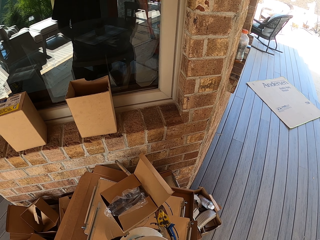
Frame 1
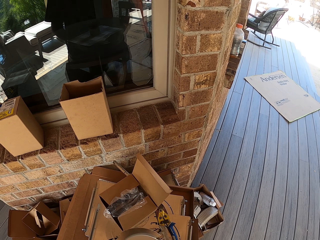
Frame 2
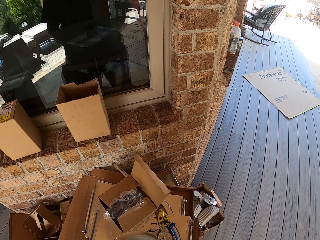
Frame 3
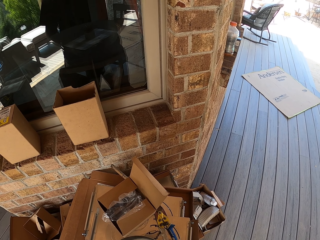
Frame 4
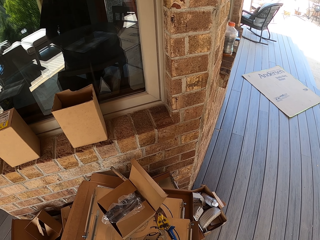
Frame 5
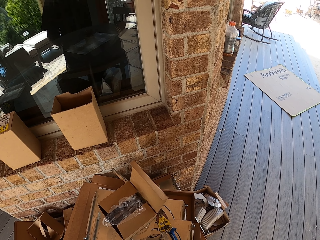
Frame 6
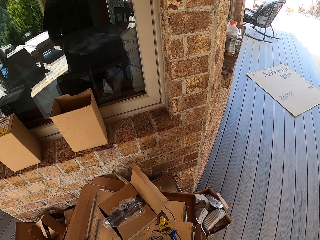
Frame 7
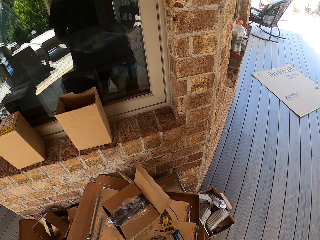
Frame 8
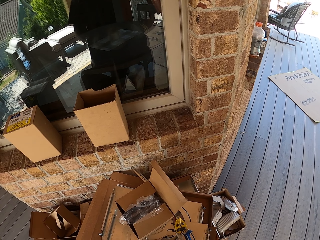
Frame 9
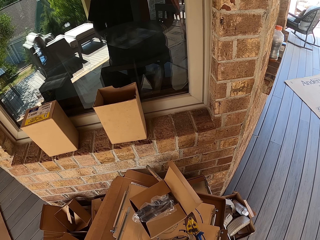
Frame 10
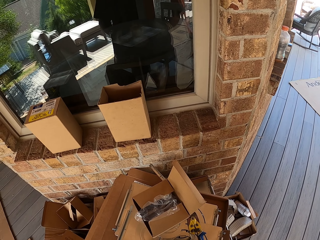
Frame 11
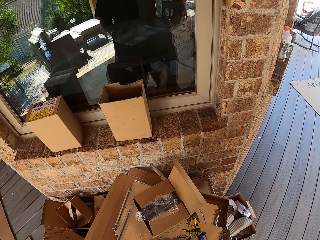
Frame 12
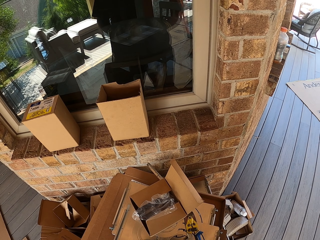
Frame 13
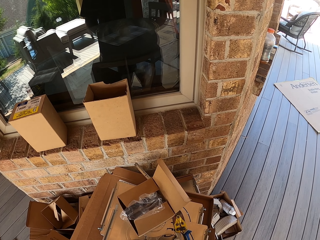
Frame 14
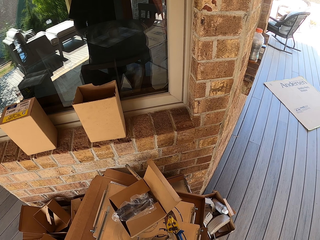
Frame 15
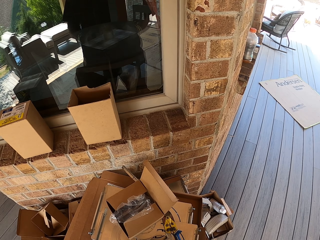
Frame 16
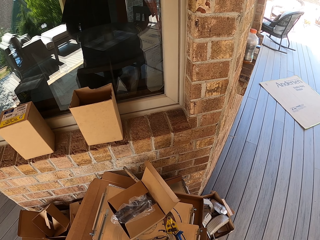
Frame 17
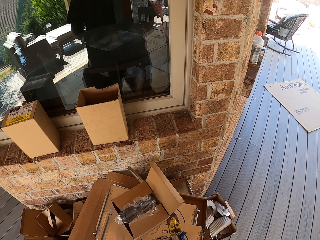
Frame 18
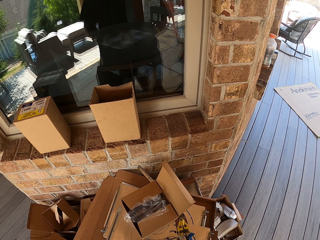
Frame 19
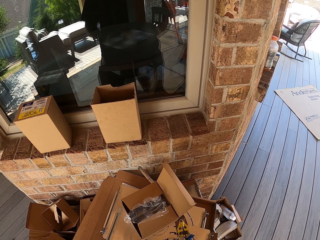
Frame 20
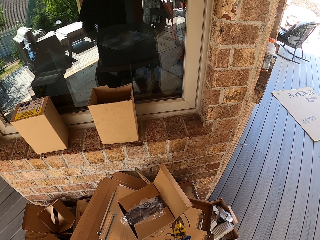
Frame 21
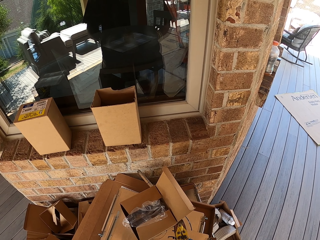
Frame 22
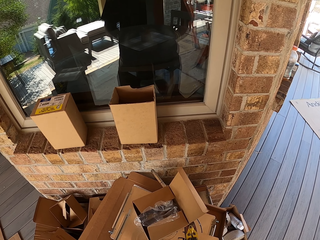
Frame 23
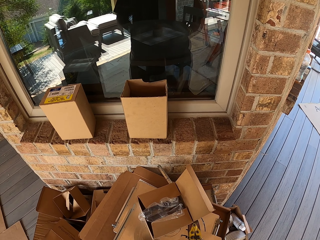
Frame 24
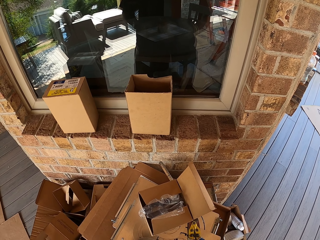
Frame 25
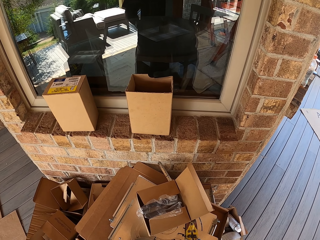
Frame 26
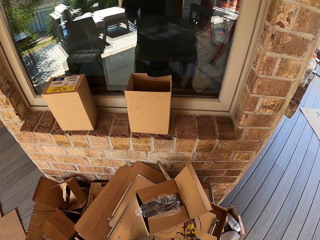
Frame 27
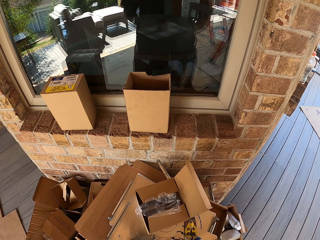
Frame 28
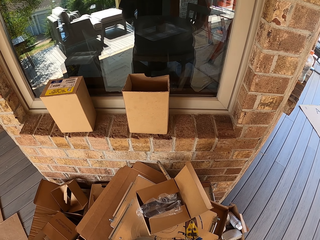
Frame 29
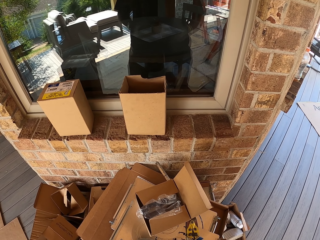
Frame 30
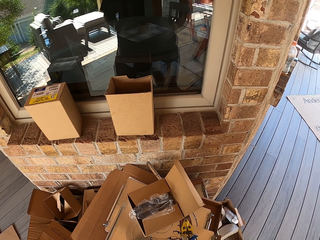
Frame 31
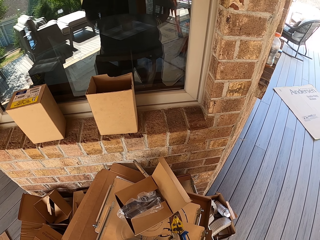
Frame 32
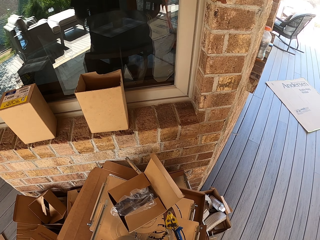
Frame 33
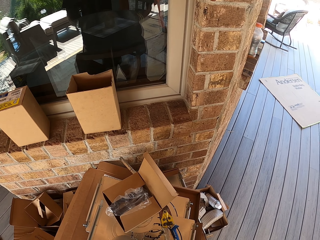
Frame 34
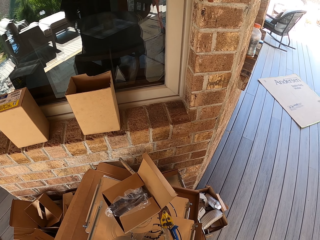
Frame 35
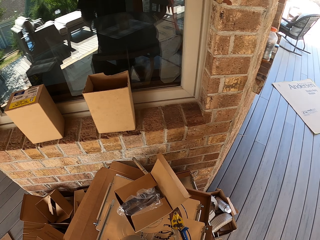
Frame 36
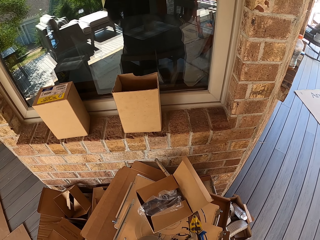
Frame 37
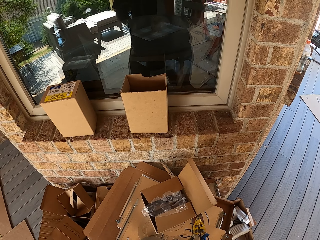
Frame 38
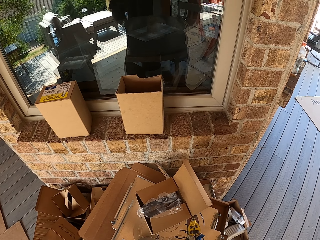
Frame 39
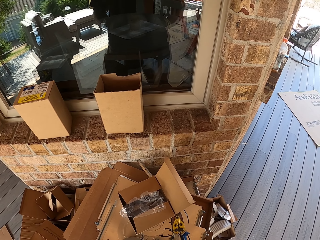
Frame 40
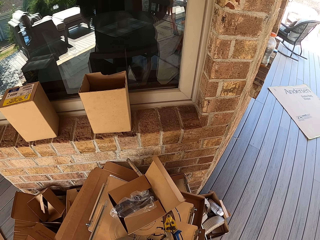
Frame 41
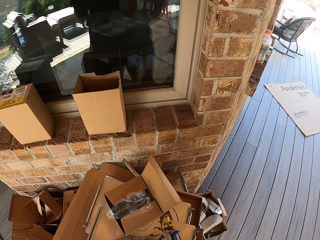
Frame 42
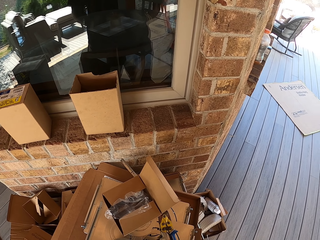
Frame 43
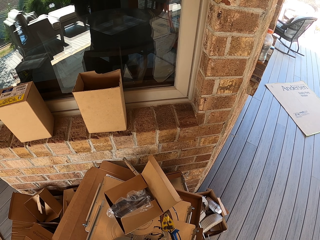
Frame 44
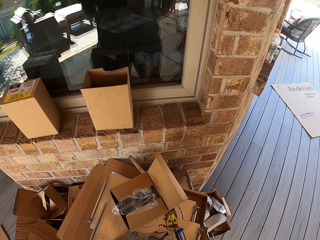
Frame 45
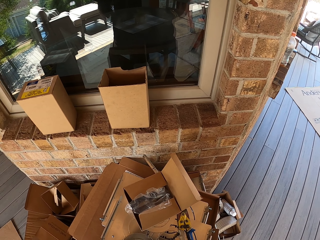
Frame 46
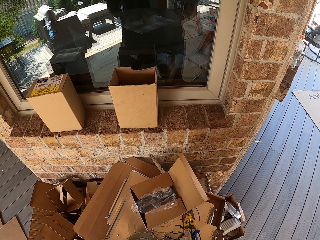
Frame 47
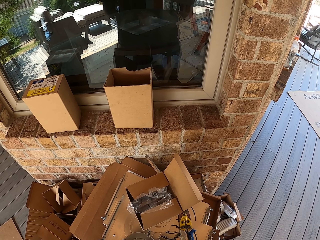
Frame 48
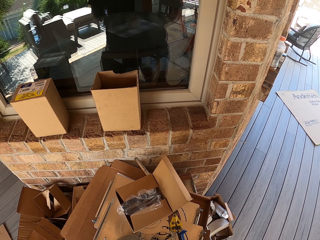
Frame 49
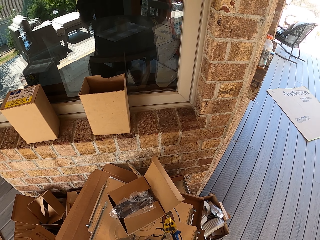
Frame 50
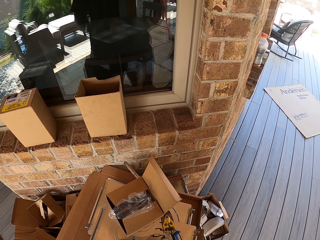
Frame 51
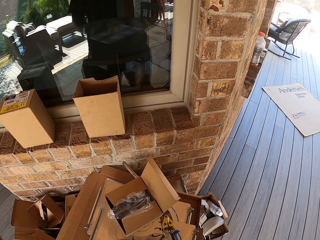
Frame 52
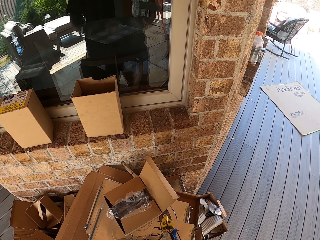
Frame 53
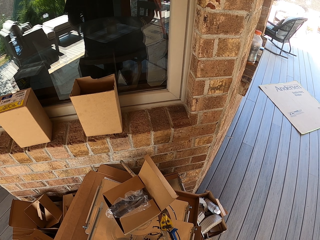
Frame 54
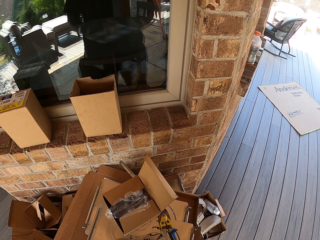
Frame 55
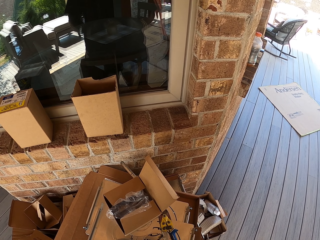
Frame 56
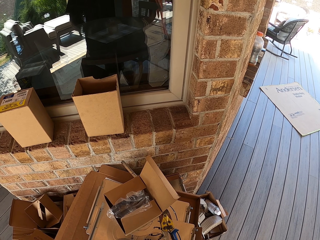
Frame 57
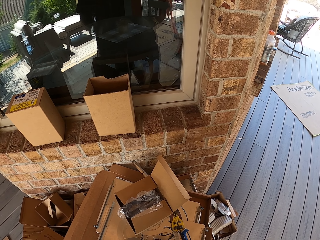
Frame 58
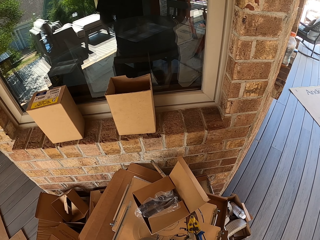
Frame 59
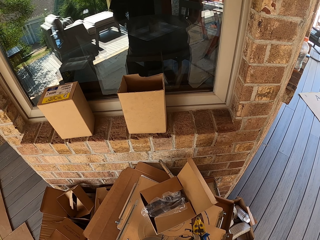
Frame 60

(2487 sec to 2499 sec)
The camera wearer fixes the bulb in the bulb holder.

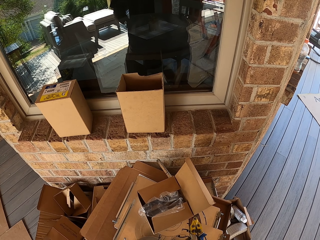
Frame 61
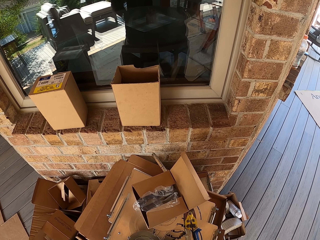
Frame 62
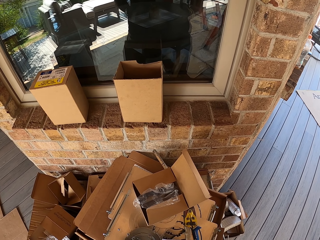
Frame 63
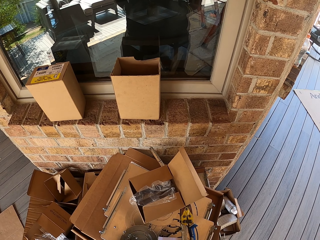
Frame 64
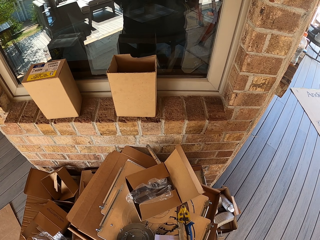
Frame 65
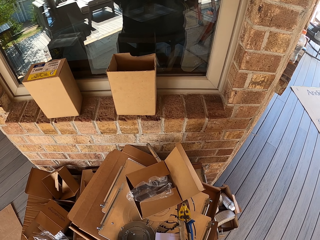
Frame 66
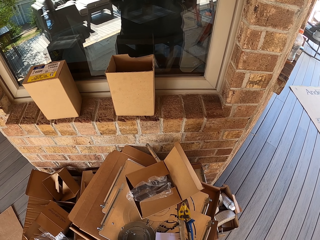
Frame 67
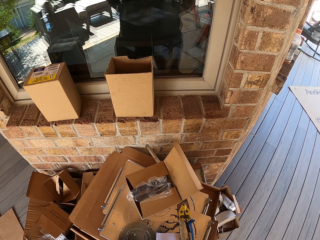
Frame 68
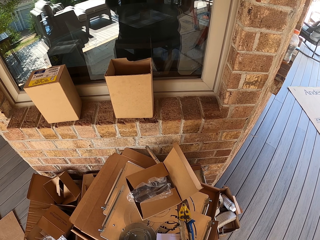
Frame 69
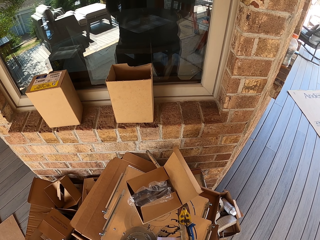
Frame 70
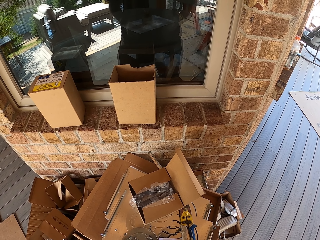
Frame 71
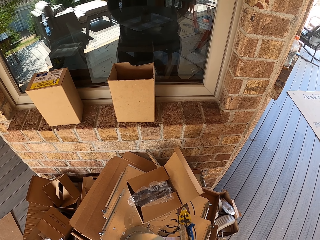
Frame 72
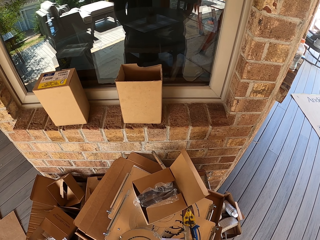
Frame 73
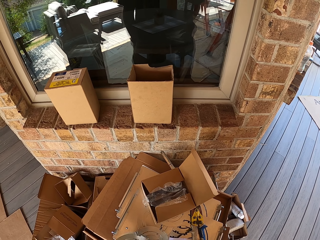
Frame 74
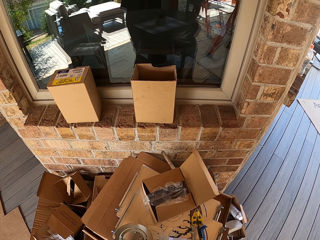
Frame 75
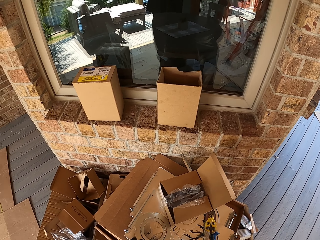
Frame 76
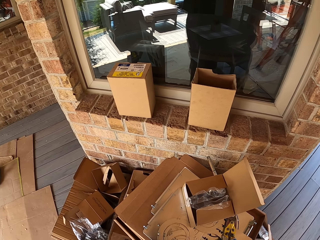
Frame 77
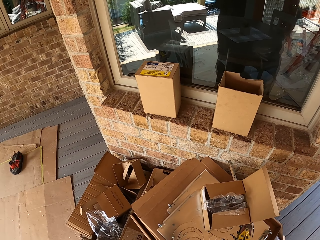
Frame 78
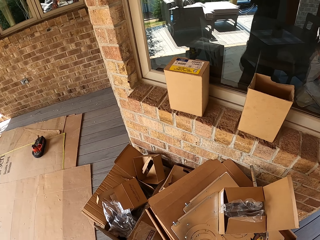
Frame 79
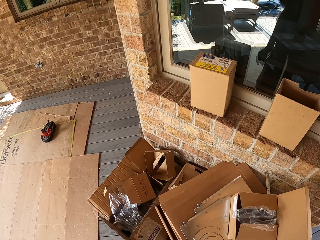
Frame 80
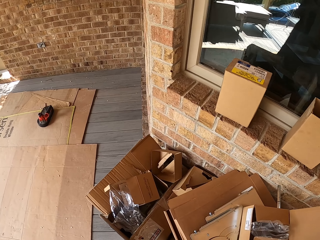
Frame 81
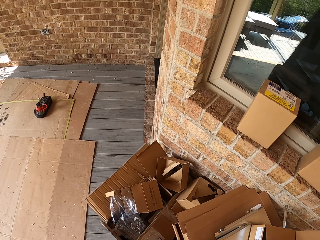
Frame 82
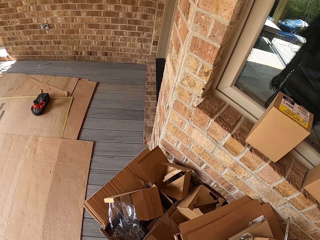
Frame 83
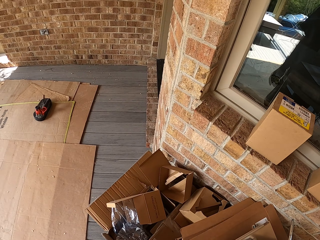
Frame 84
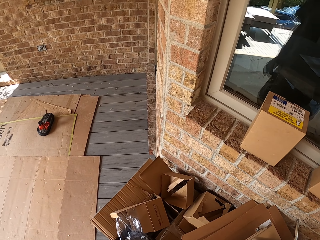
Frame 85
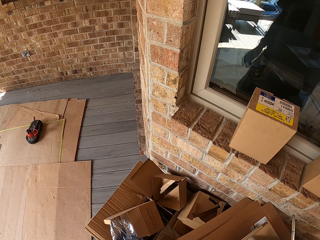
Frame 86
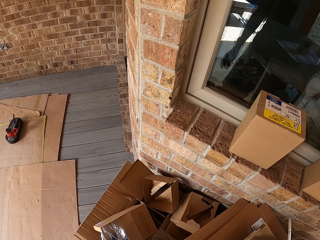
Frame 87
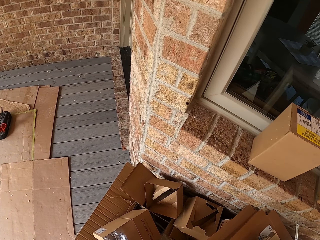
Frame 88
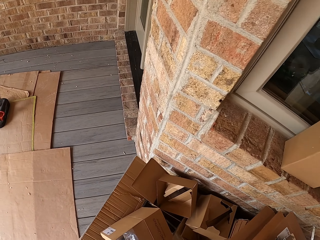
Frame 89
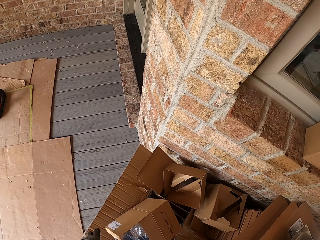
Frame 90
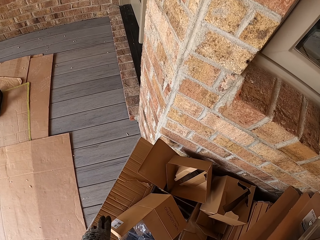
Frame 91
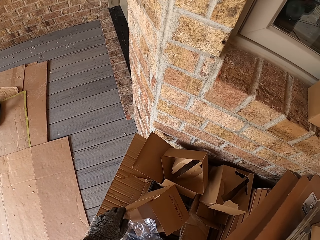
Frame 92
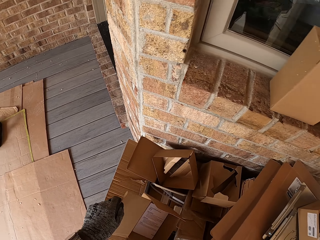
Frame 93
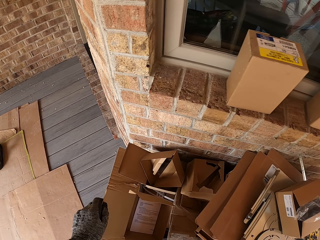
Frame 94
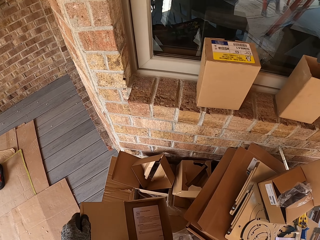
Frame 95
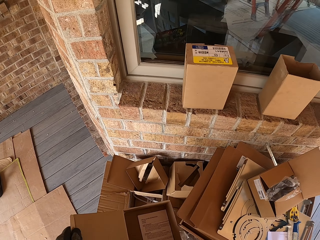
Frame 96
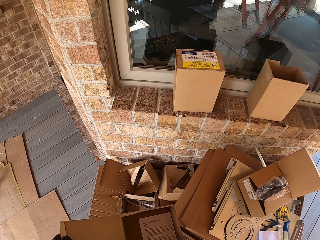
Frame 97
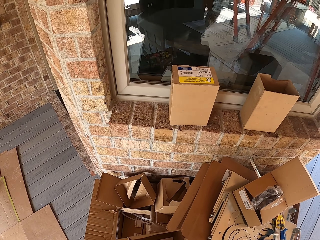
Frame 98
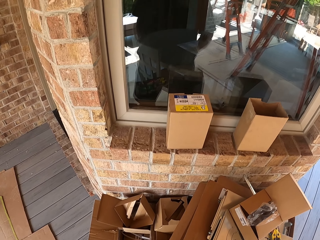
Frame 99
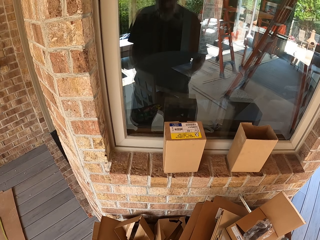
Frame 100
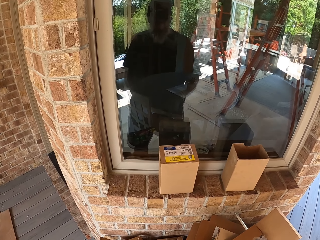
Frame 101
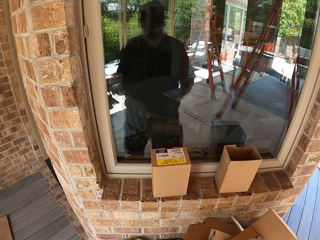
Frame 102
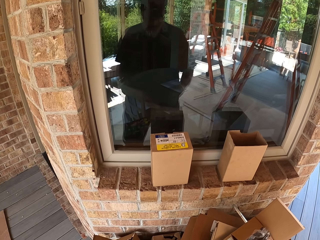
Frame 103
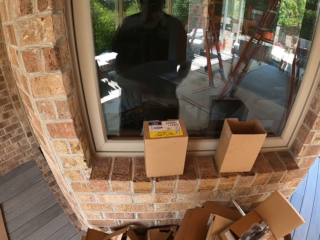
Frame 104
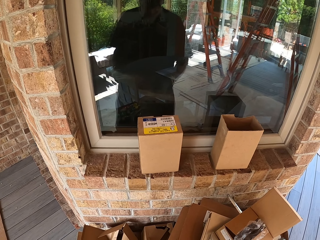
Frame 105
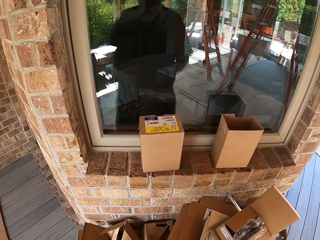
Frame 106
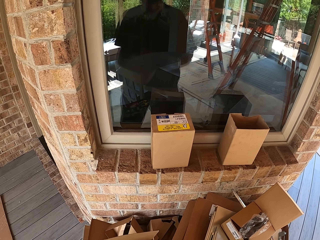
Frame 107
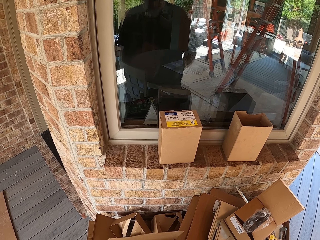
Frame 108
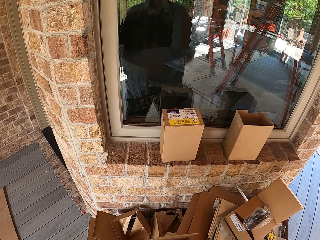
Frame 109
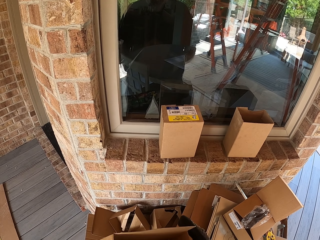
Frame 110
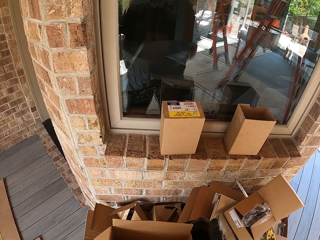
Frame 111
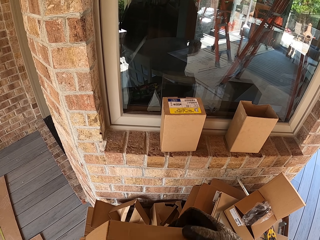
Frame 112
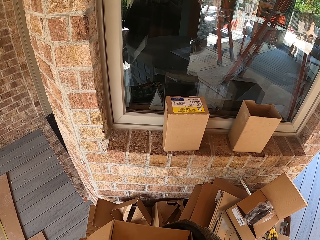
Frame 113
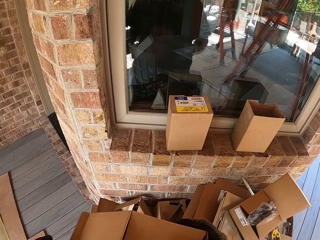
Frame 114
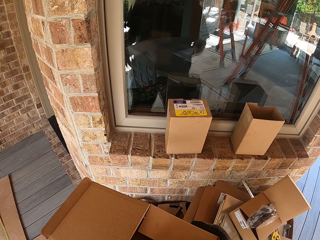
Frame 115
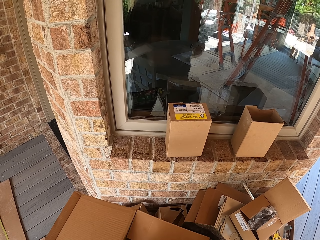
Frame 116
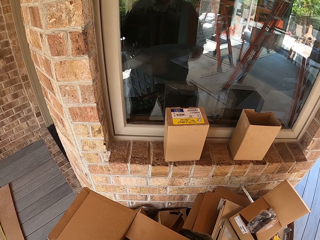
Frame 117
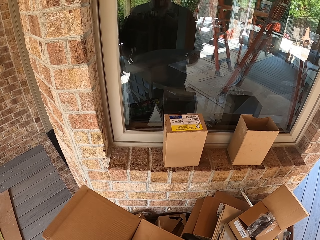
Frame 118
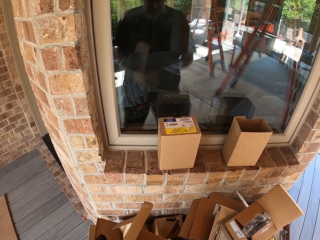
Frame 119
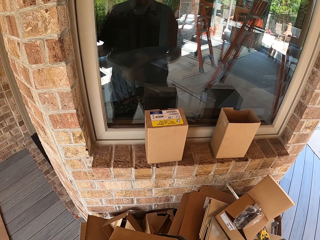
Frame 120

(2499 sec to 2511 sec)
The camera wearer picks up a carton box. They put an LED light inside the carton box.
